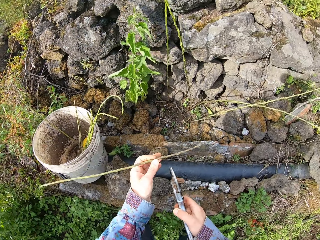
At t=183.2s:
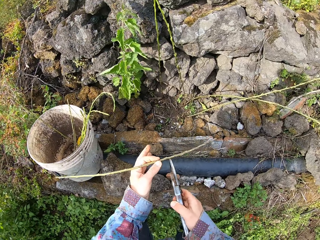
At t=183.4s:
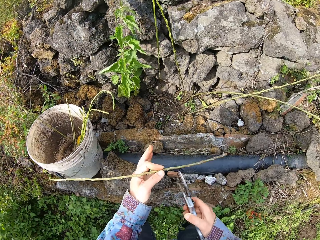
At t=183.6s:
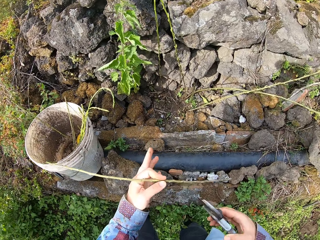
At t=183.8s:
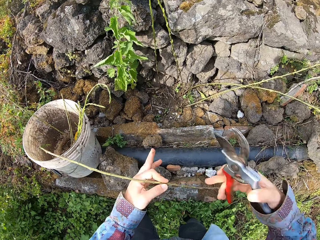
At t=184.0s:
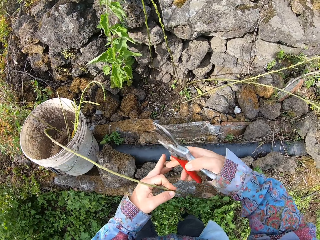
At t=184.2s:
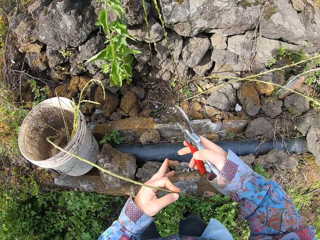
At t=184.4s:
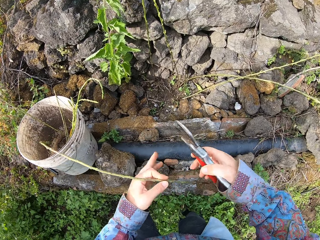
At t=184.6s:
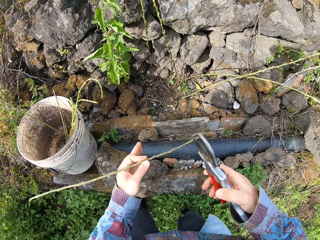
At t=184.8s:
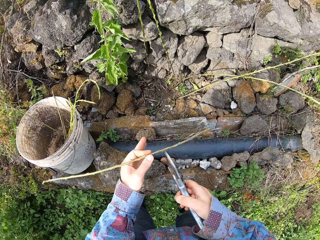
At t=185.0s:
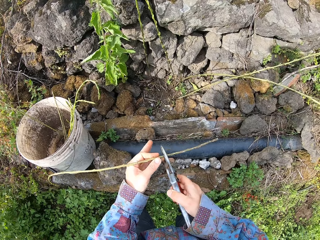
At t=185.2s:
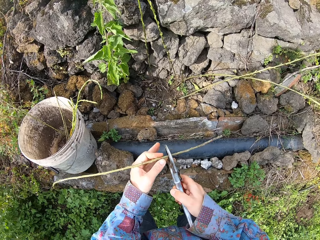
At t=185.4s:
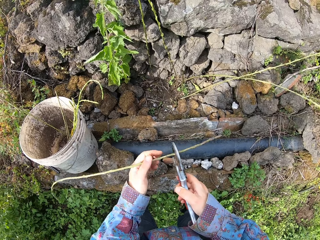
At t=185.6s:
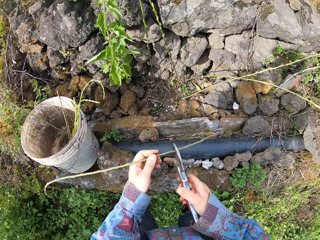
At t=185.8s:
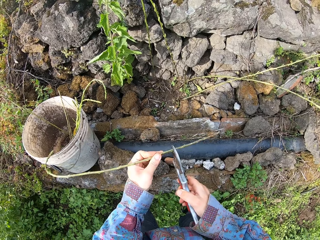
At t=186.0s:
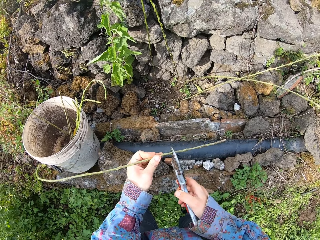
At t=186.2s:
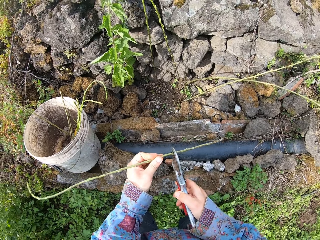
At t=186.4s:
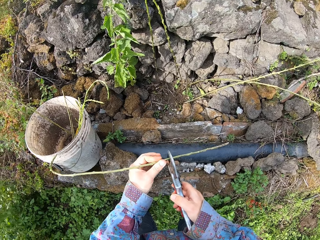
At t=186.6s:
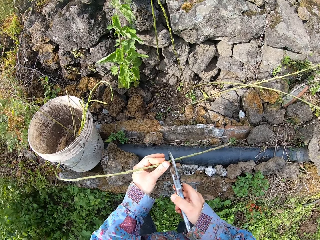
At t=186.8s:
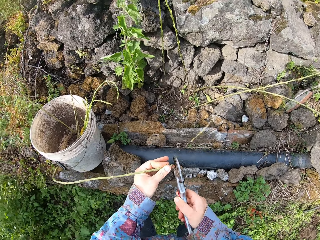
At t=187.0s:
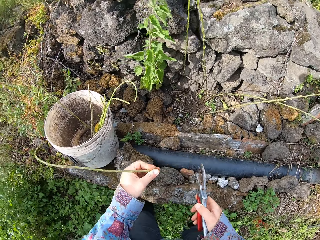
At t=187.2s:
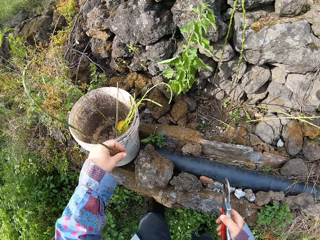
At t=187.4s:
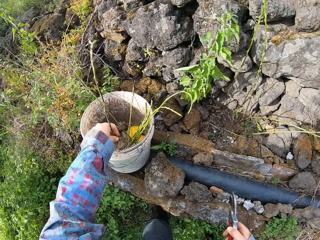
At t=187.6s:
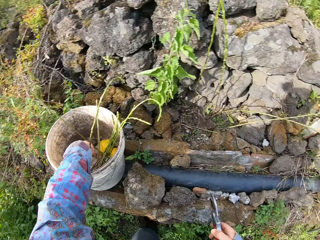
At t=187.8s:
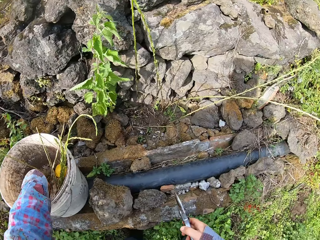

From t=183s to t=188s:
The camera wearer cuts off a part of the plant with a pair of pruners in his right hand. He drops the plant in his left hand in the bucket.

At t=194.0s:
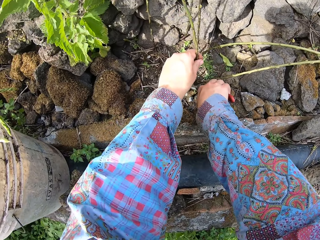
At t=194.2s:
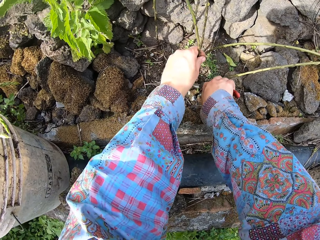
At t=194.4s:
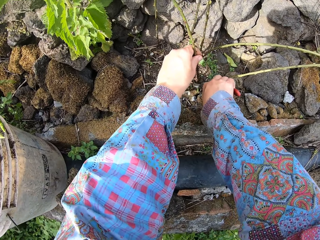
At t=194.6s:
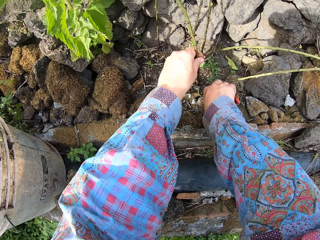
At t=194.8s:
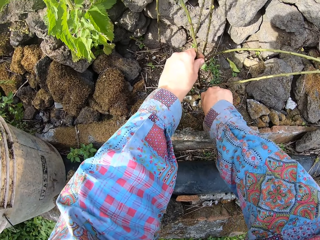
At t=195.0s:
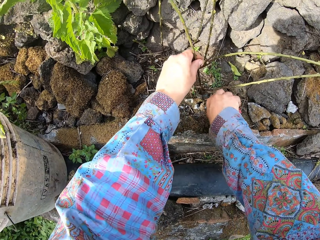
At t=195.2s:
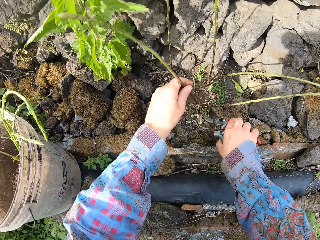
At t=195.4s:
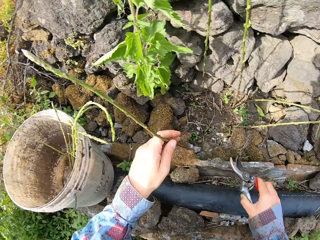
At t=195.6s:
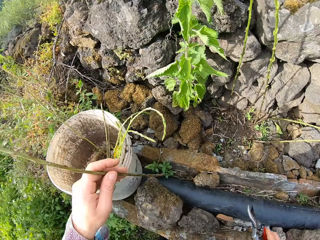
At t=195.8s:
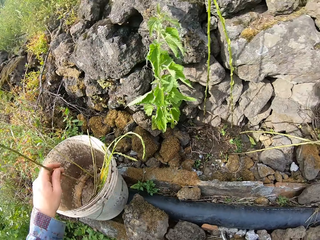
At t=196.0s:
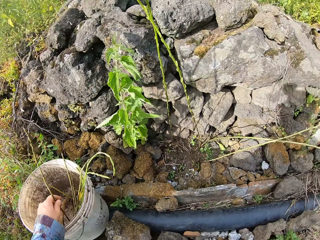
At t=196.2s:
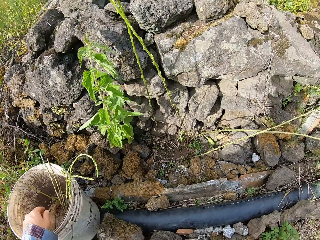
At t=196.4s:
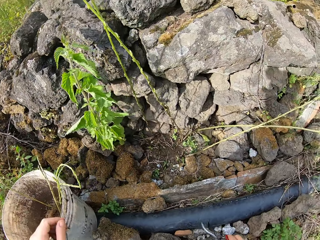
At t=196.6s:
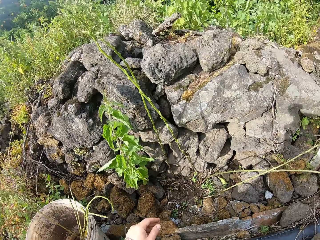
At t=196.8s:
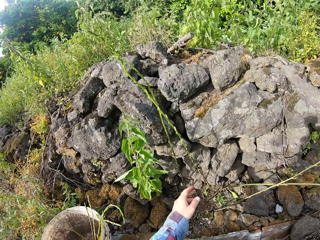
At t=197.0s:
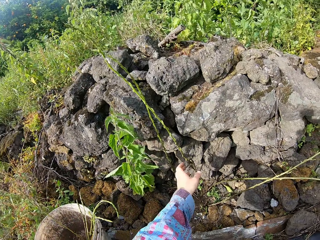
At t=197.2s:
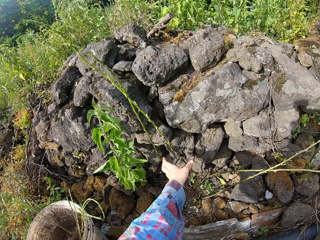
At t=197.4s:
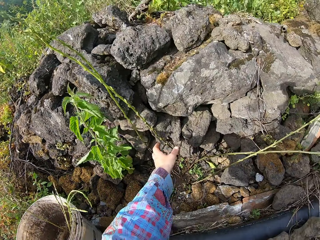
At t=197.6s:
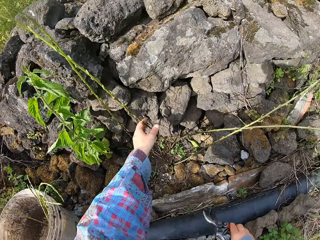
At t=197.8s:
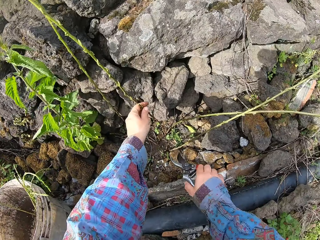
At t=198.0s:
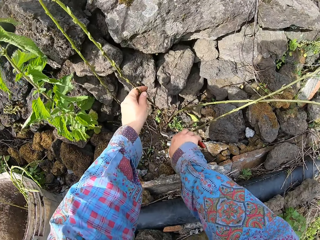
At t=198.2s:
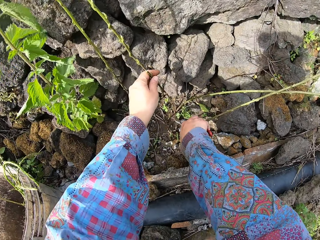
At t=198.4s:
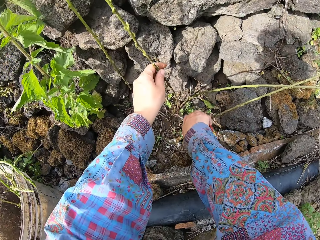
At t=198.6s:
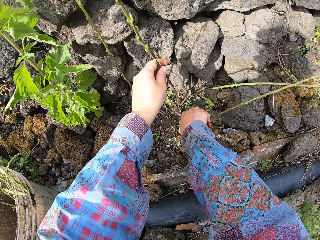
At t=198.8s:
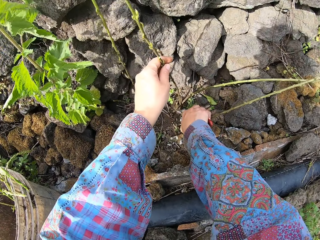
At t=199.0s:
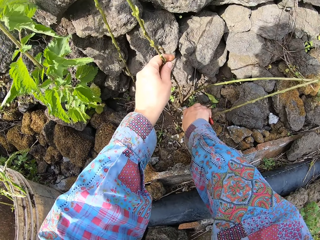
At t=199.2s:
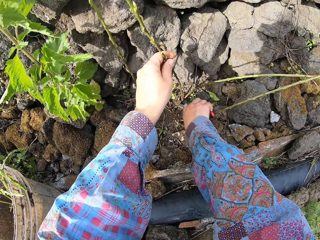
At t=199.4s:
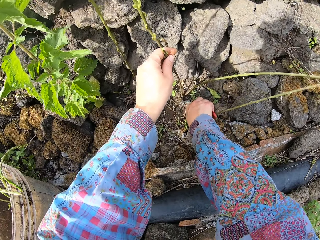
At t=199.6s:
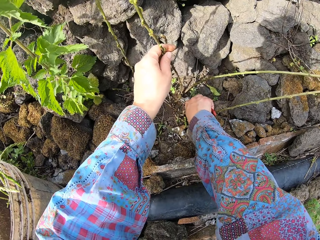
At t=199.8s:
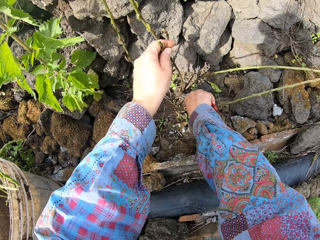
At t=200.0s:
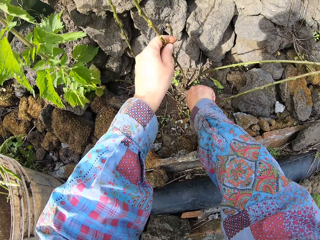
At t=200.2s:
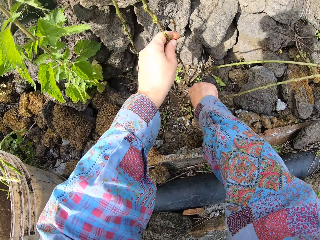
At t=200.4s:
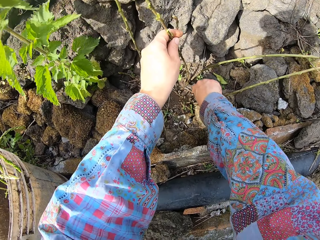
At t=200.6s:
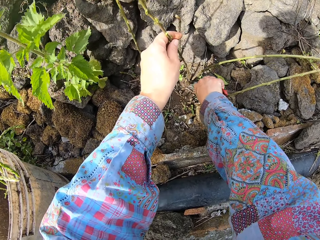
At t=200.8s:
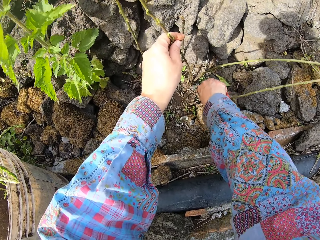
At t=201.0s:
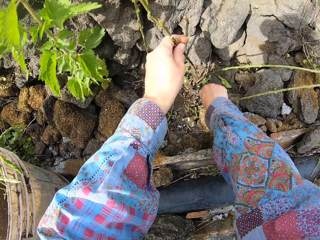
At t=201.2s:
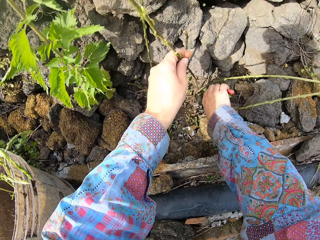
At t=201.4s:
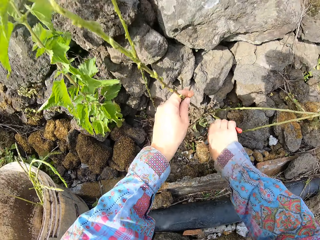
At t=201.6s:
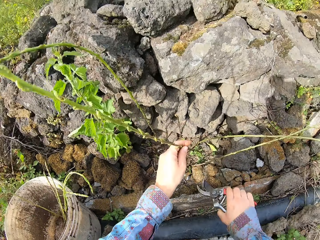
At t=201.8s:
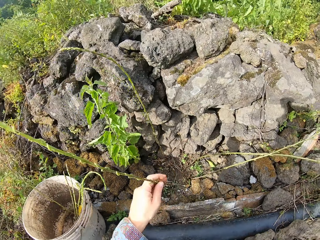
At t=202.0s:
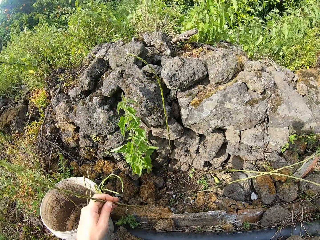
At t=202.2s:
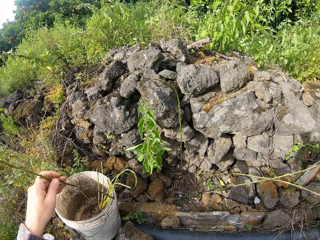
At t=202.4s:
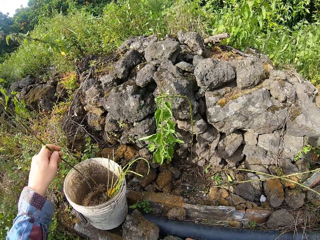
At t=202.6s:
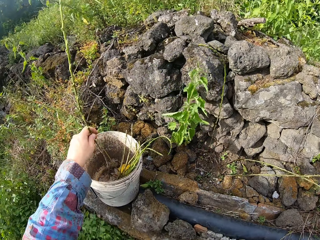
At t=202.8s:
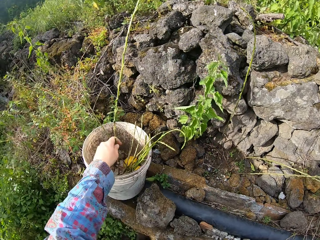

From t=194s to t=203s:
The camera wearer cuts the plant with a pair of pruners in his right hand. He drops the plant in his left hand in the bucket. He holds a plant. He picks up another plant with his left hand. He cuts the plant with the pair of pruners in his right hand.

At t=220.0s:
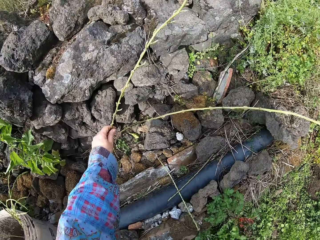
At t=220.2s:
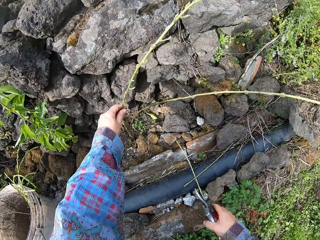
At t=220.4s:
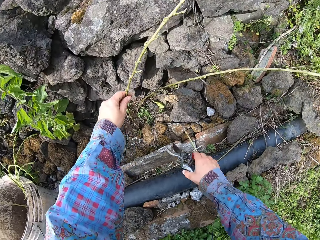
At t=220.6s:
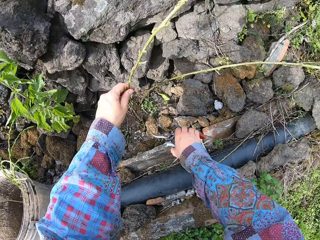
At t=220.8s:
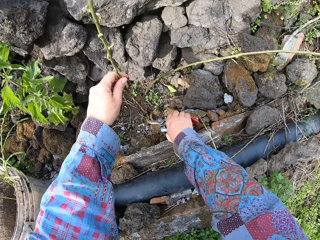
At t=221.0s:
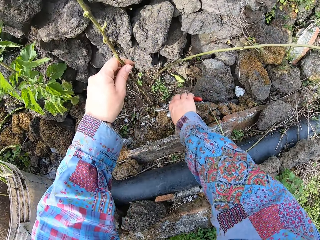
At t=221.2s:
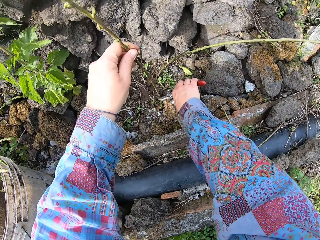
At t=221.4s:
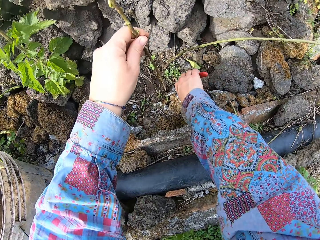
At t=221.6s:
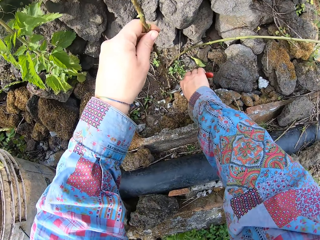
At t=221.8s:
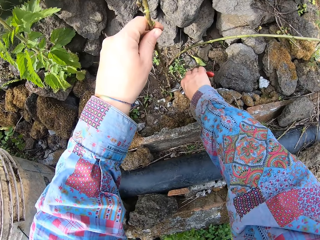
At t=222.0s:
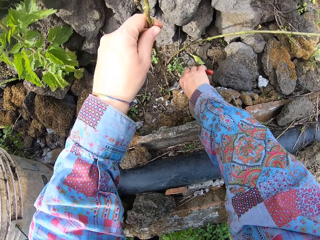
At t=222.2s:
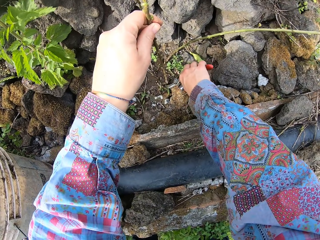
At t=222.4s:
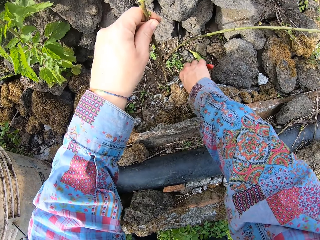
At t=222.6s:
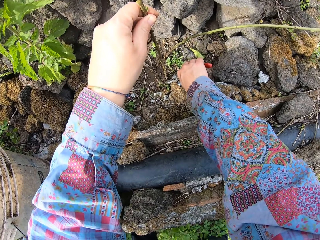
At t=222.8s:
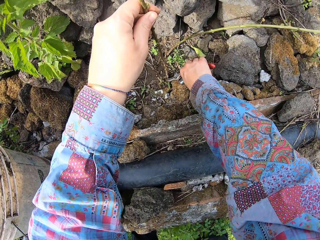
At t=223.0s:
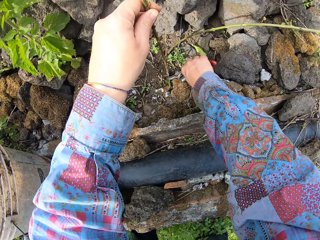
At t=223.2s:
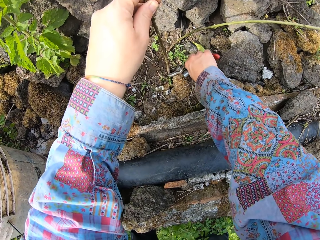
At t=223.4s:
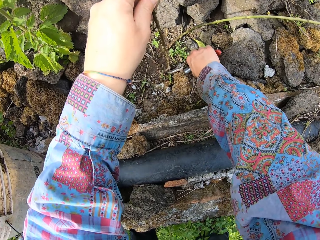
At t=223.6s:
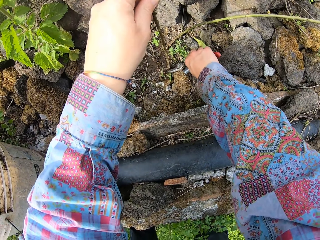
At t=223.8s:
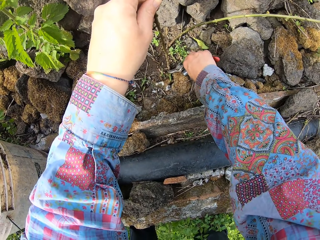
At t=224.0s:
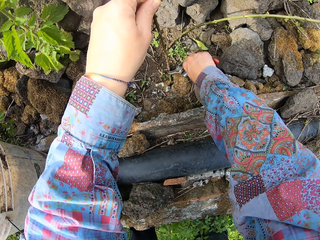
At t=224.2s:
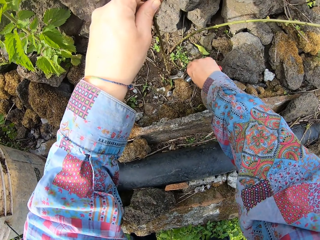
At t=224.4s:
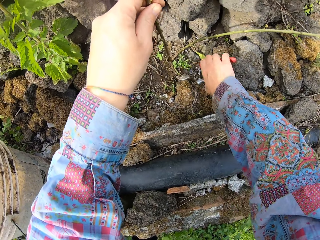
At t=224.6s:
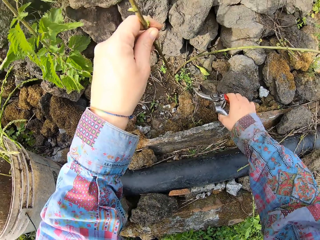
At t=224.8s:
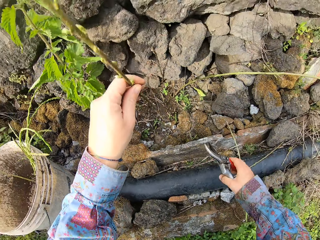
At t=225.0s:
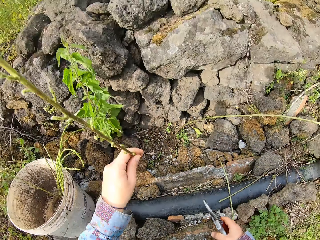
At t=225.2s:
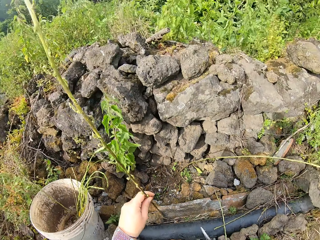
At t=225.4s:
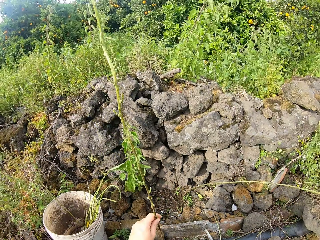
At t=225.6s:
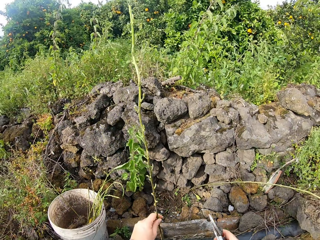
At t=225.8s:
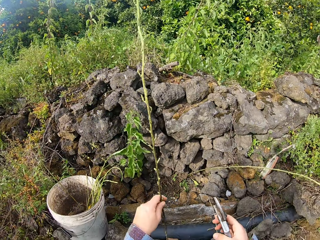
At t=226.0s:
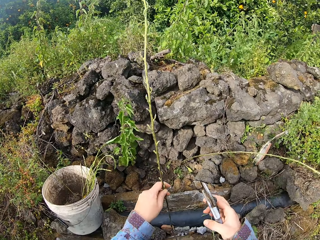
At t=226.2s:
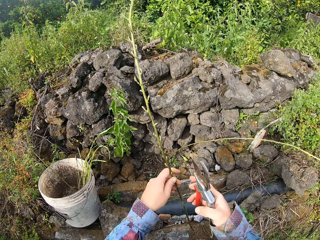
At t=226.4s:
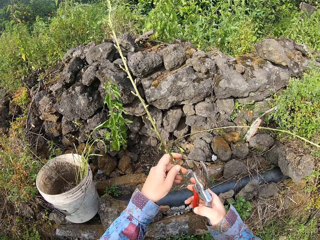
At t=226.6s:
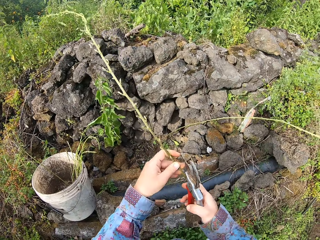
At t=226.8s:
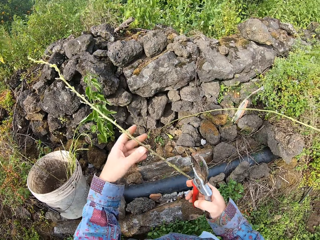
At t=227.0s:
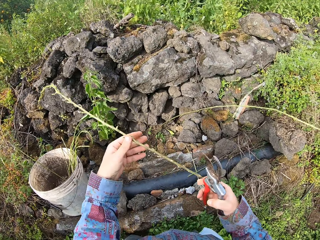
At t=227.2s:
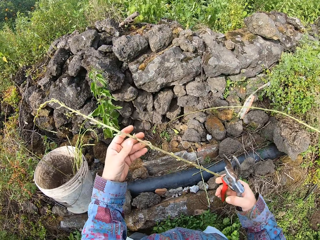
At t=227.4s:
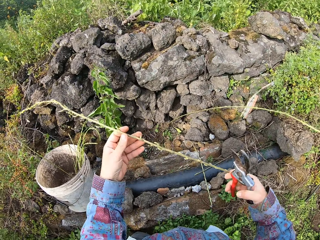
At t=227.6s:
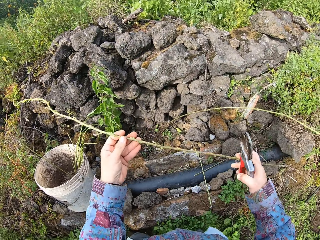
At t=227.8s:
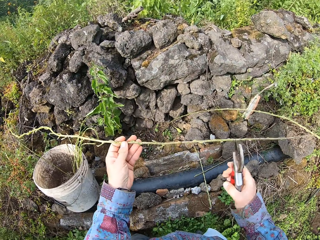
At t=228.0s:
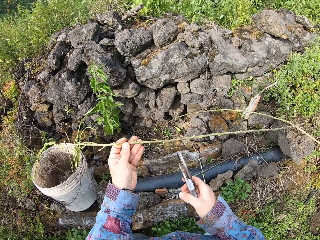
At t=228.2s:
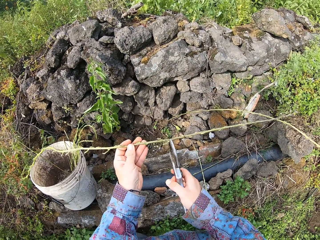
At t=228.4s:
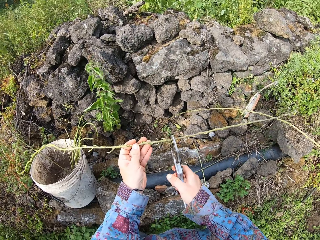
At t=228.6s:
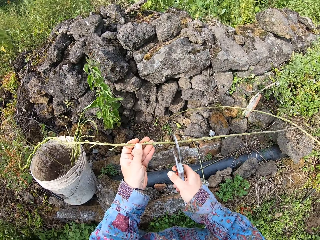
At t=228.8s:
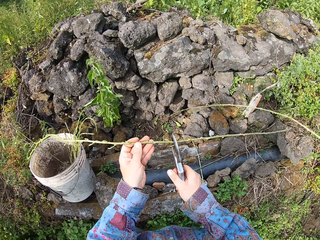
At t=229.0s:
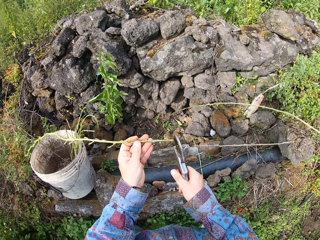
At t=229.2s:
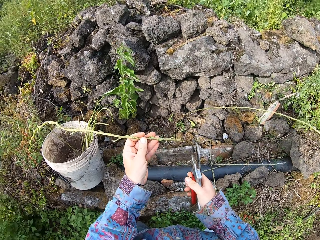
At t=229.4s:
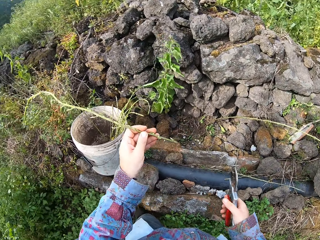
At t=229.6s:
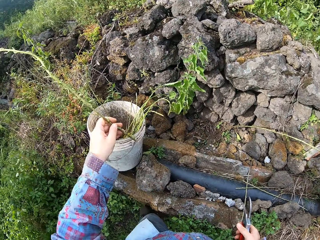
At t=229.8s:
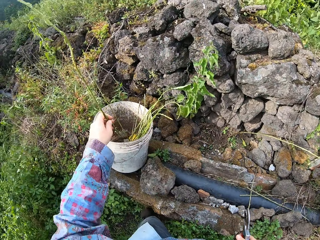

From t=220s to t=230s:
The camera wearer picks up another plant with his left hand. He holds the plant. He cuts the plant with a pair of pruners in his right hand. He adjusts the plant with both hands. He cuts off a part of the plant with the pair of pruners in his right hand.
